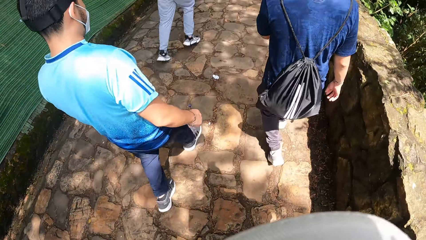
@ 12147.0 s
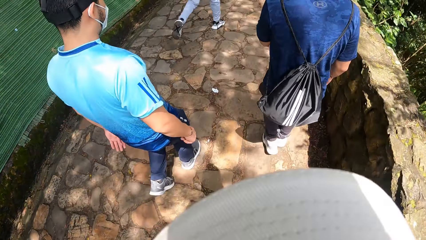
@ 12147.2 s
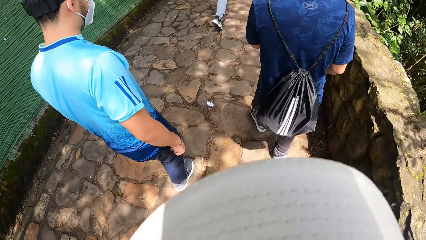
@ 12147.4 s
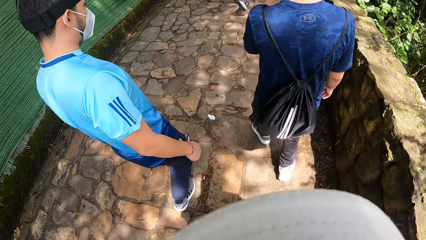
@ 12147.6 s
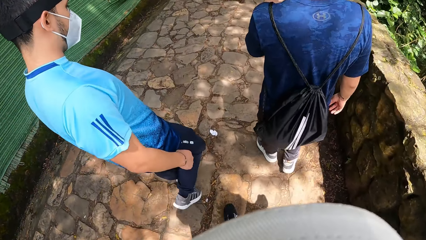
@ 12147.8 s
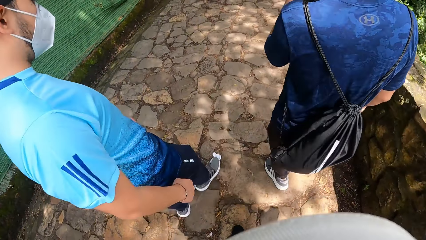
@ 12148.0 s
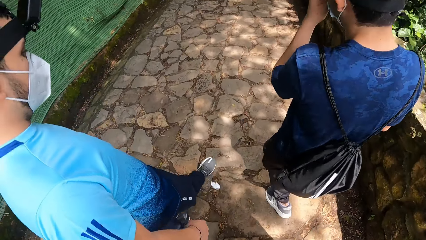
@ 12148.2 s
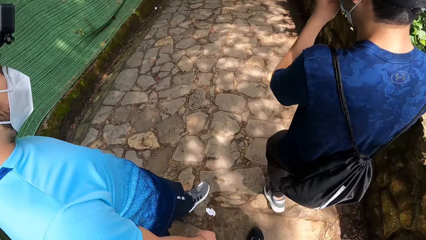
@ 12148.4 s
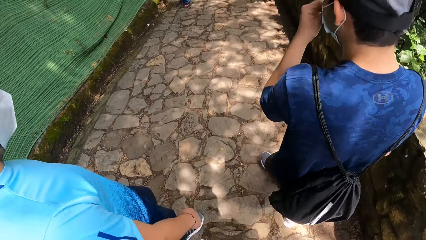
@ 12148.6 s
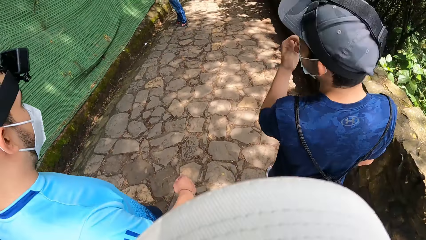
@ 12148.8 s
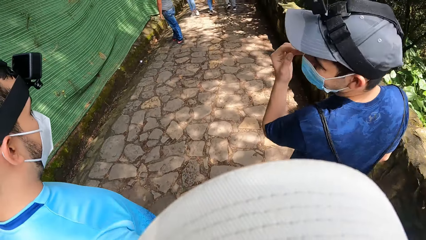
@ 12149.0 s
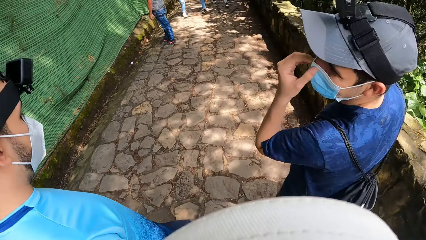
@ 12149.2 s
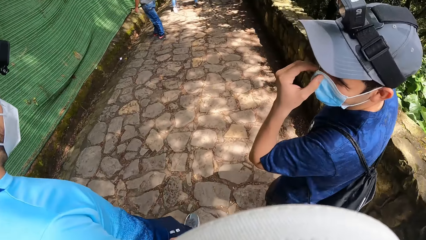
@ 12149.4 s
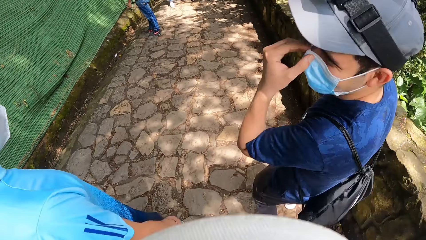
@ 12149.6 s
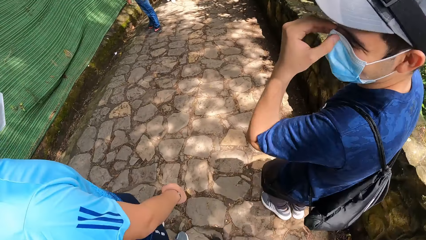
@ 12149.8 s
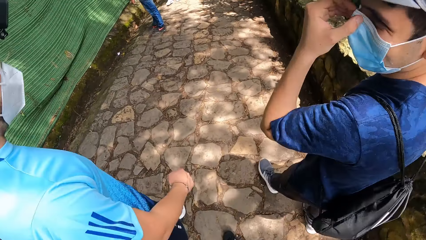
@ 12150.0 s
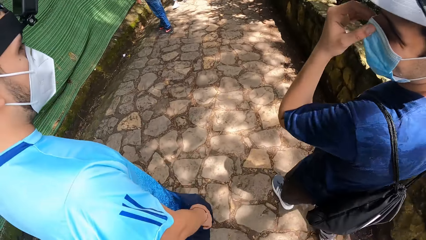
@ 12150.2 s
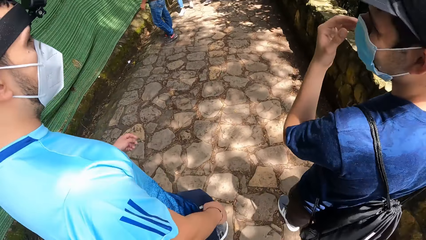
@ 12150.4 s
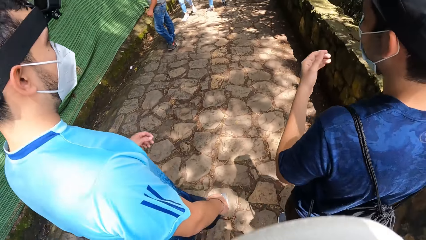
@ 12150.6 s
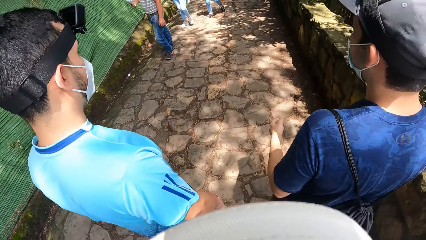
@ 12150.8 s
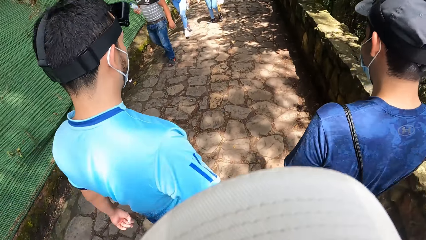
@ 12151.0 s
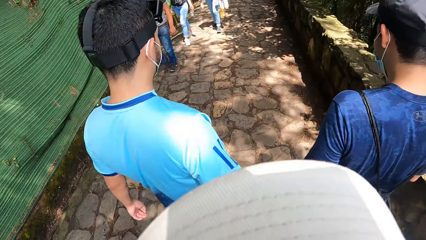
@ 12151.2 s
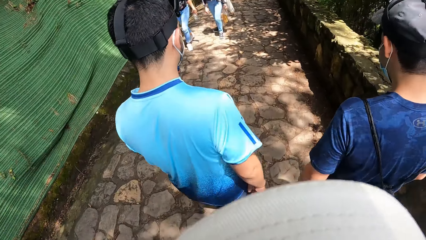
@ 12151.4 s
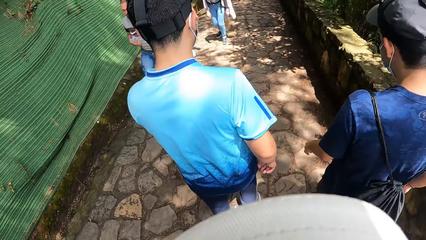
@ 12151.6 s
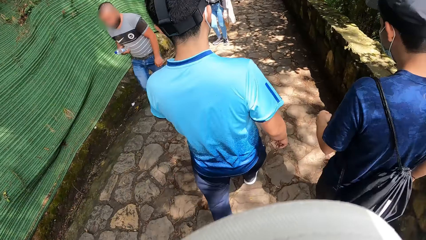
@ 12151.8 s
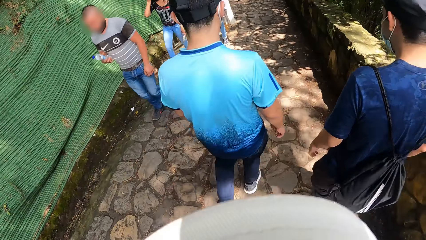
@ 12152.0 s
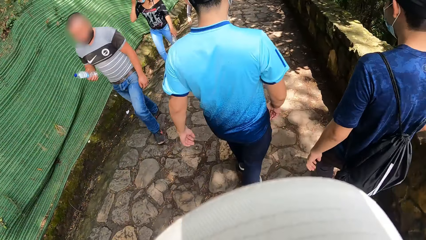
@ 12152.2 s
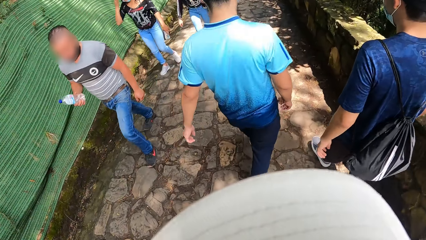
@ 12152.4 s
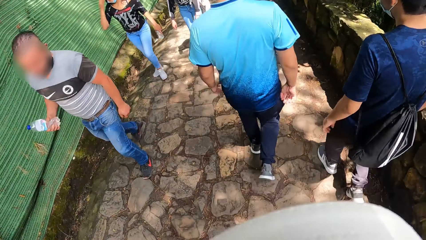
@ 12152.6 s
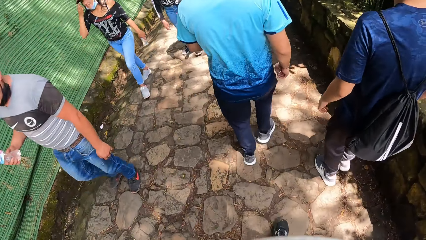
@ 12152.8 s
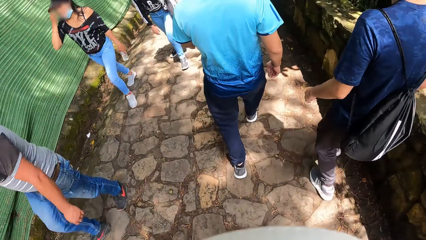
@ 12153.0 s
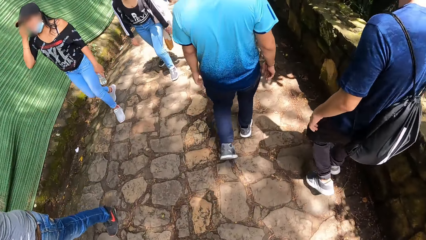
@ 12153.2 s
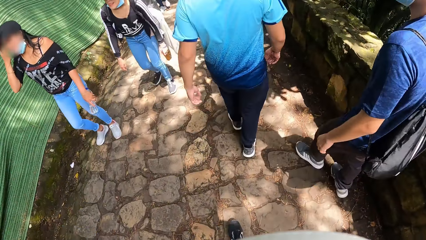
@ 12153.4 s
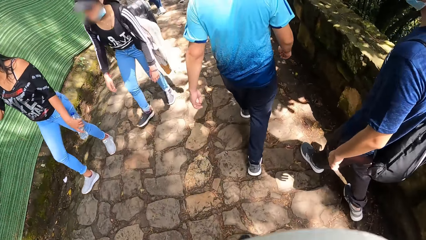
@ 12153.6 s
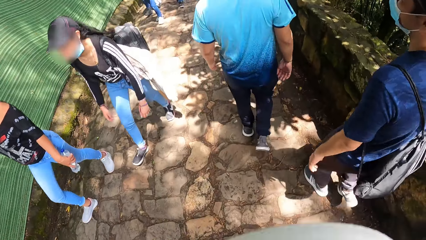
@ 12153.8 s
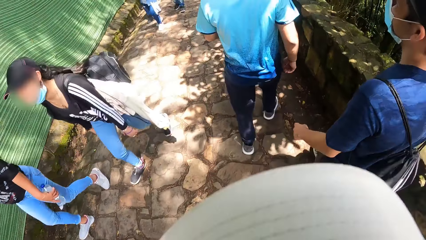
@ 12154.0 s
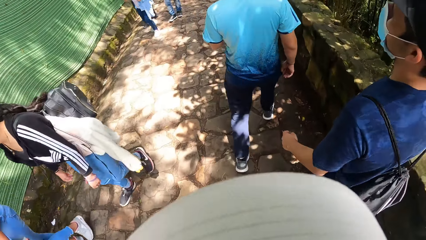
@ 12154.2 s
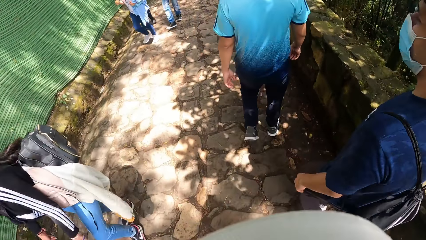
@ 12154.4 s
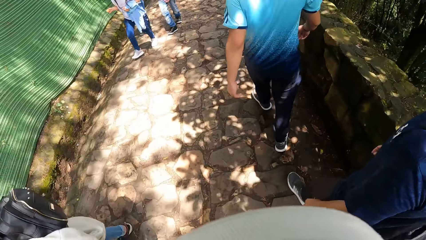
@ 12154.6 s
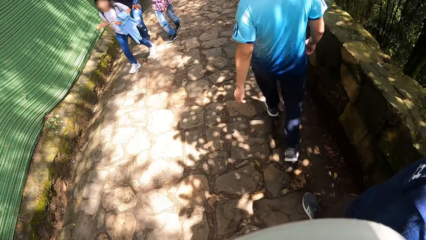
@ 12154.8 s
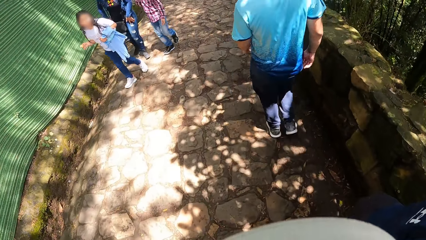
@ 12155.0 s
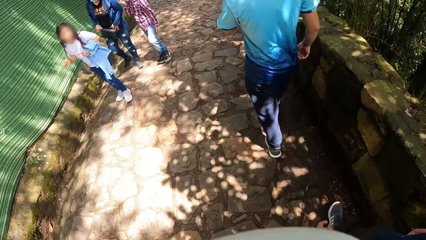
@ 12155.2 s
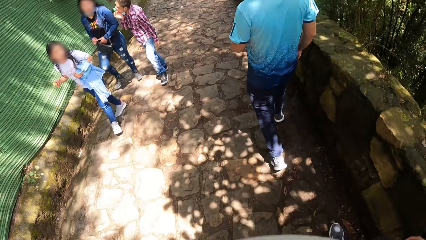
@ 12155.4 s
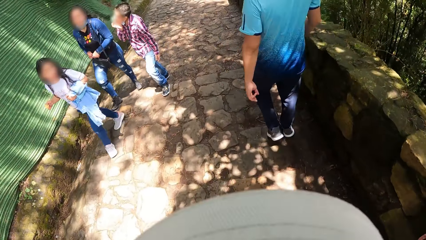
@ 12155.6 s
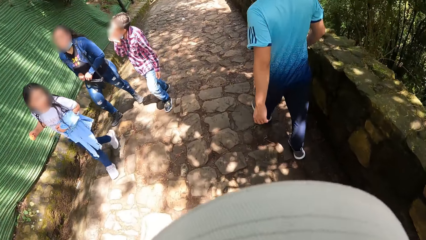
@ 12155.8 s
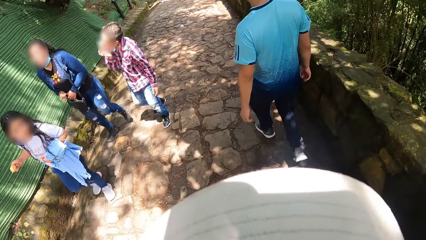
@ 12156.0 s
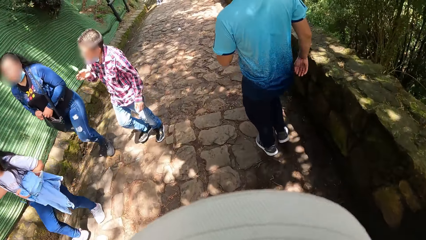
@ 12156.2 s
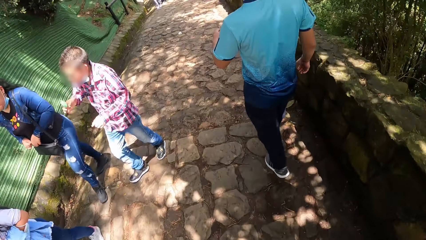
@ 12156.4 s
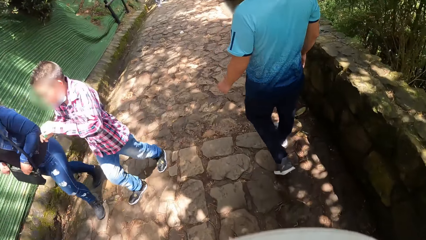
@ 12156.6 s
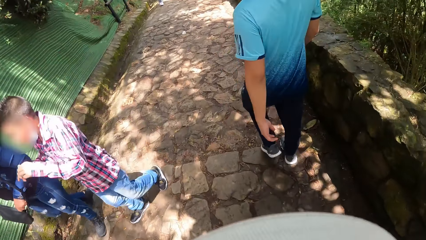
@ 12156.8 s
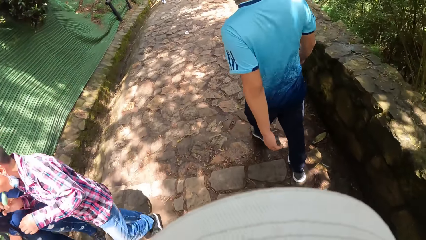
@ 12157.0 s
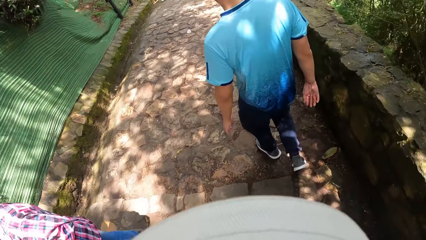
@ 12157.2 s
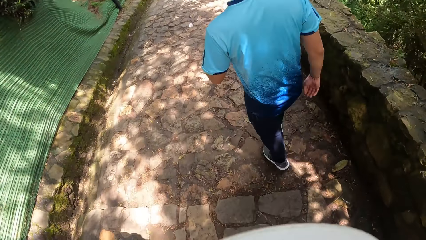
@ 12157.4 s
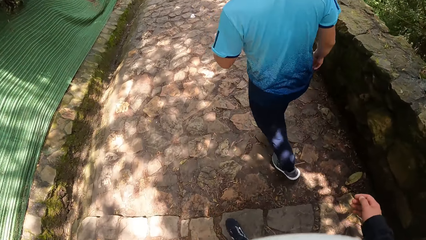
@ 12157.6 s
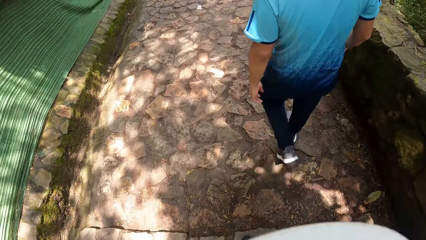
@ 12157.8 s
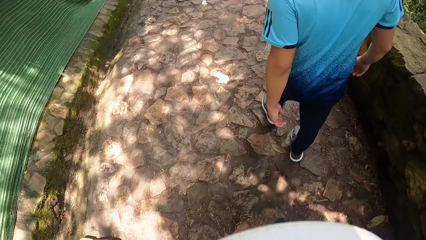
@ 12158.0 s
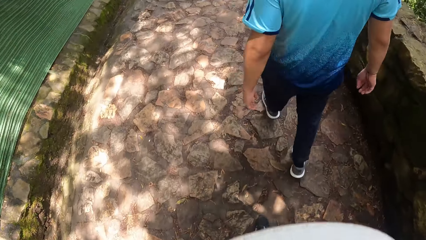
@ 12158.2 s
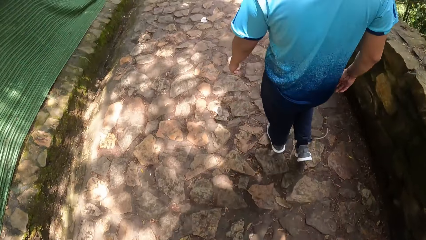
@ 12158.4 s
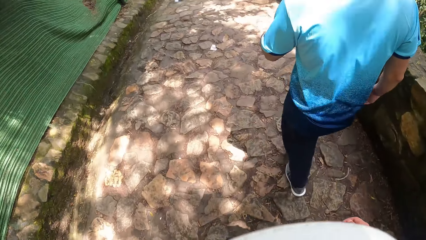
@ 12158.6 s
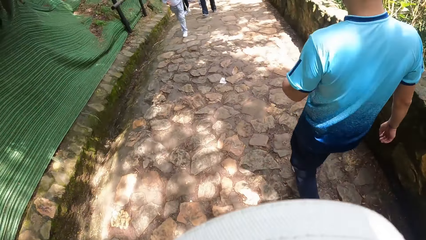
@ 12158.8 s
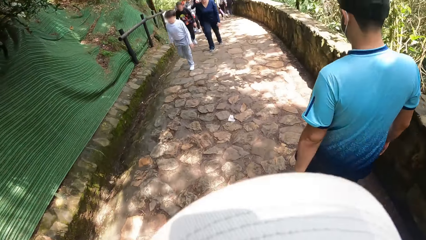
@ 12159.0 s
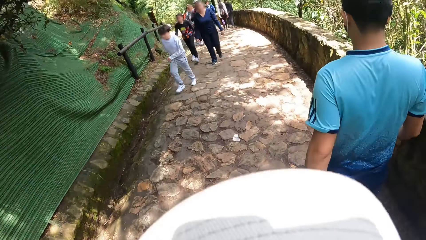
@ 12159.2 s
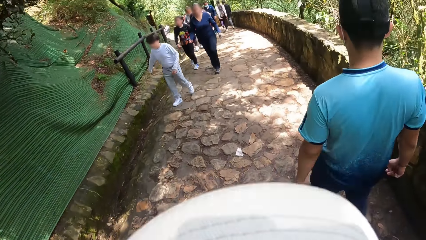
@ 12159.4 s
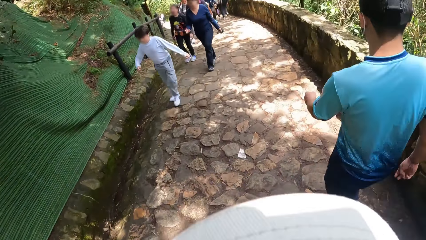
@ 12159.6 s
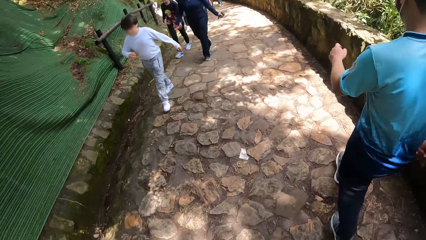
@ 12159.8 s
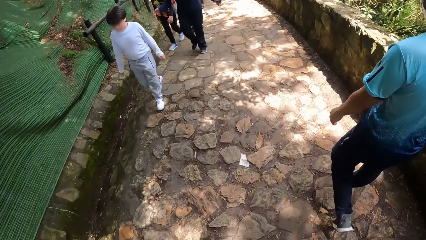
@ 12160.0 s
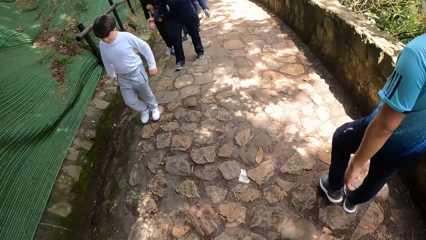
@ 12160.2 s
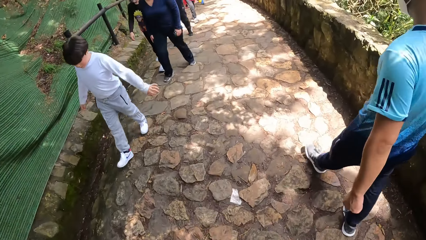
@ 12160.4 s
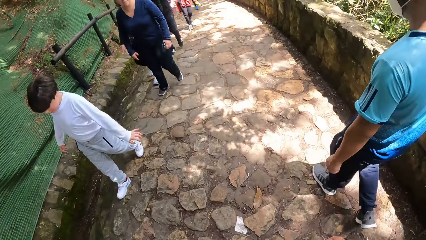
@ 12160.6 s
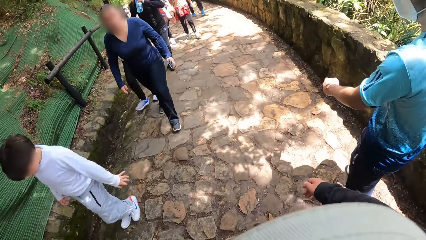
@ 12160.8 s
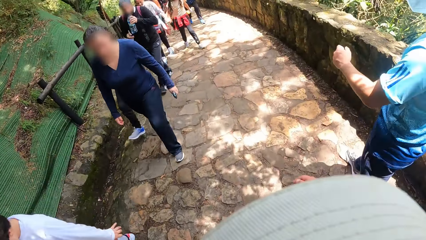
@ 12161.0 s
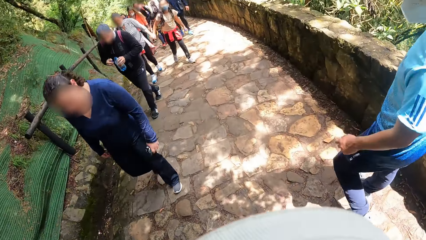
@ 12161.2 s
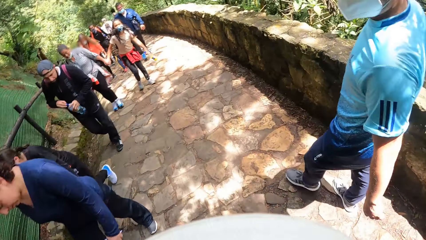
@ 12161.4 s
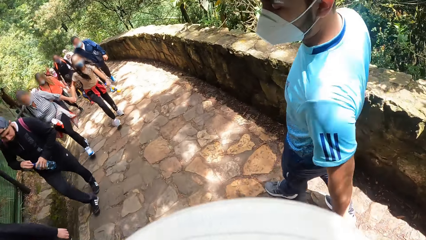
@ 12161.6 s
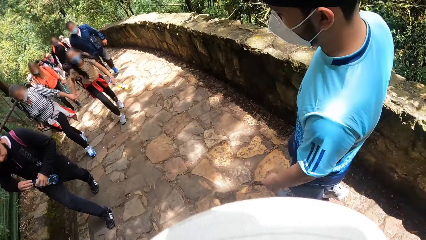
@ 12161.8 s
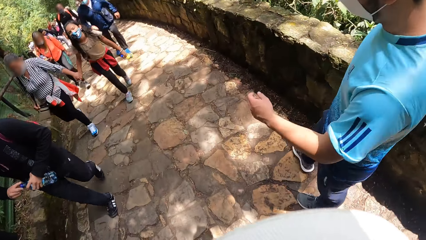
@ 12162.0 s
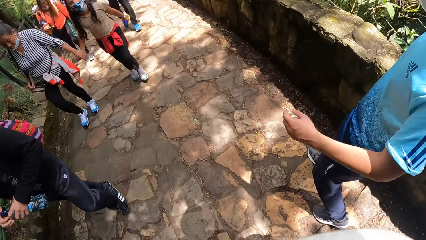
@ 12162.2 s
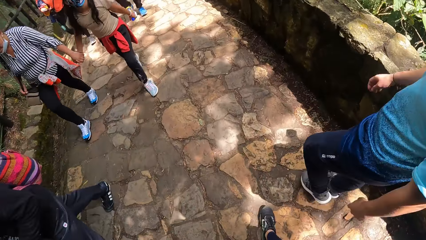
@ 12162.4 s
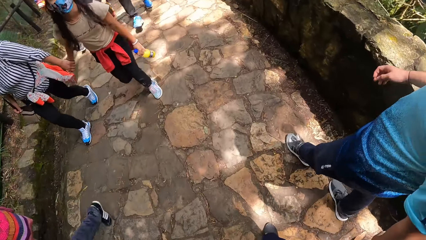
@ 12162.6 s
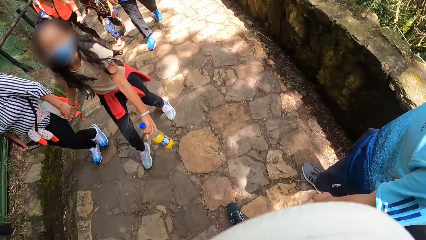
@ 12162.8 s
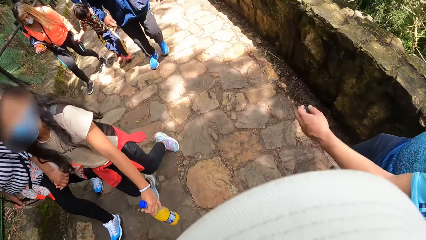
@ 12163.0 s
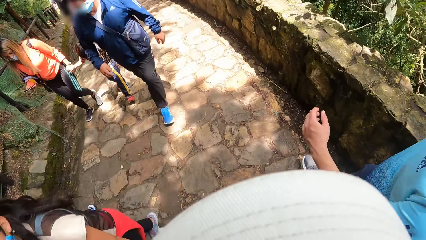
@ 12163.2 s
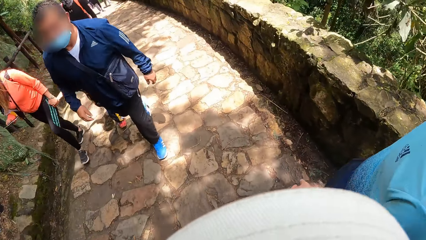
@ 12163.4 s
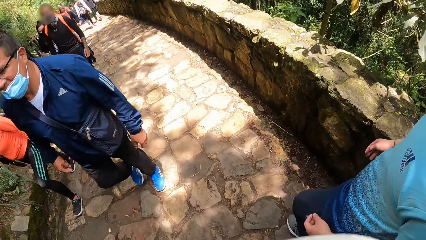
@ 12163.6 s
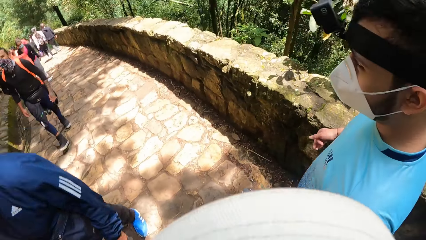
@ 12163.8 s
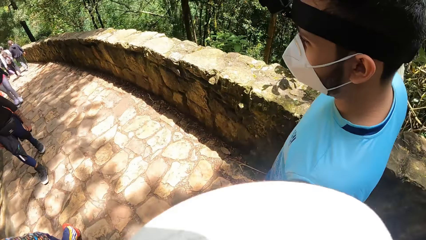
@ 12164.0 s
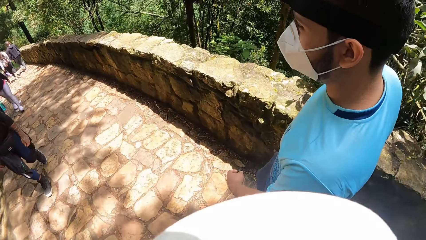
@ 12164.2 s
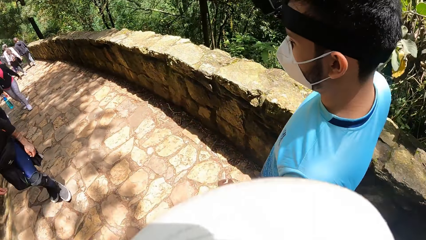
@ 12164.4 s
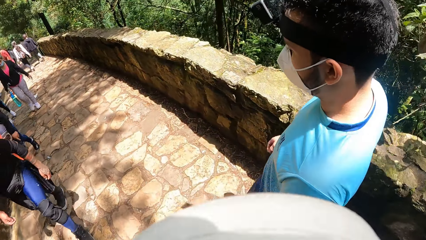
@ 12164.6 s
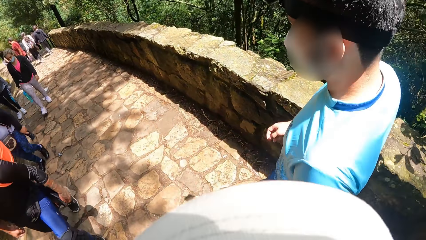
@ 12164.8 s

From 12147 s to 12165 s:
A man touches the facemask with his left hand. The man interacts with another man and the camera wearer. The camera wearer walks on the pavement. They walk on the pavement again.
